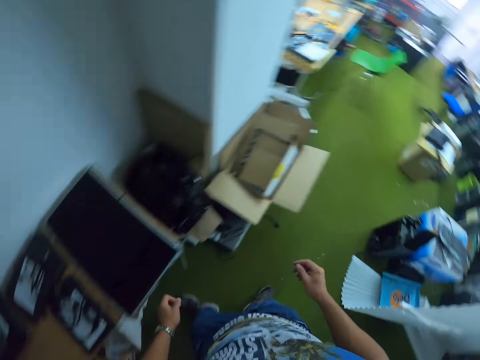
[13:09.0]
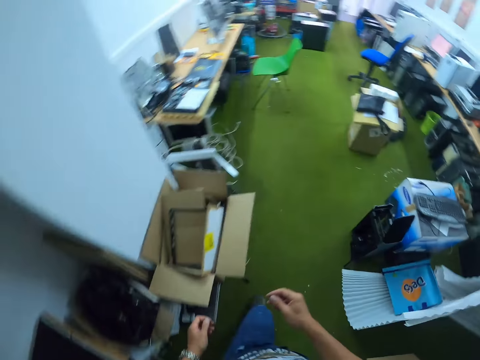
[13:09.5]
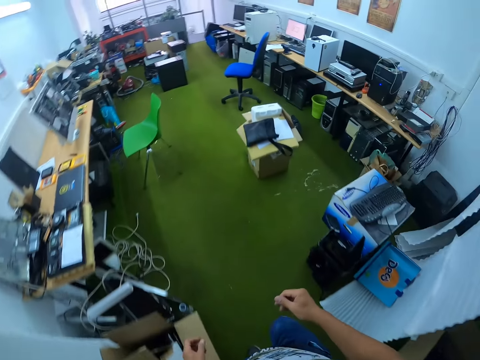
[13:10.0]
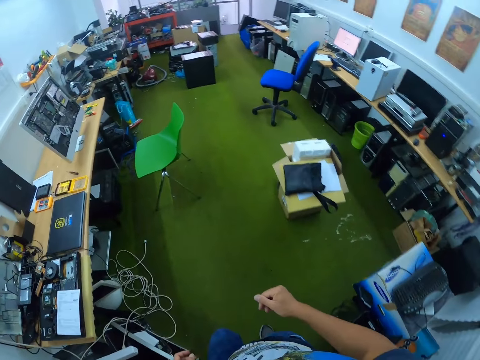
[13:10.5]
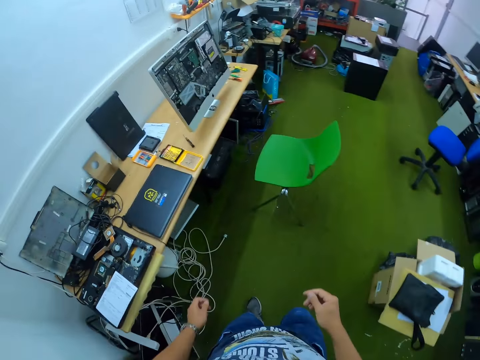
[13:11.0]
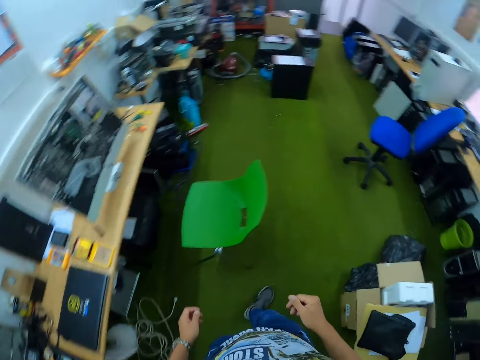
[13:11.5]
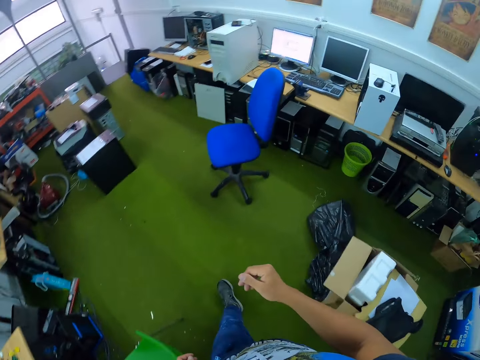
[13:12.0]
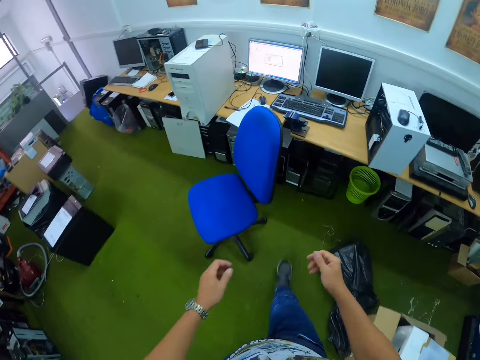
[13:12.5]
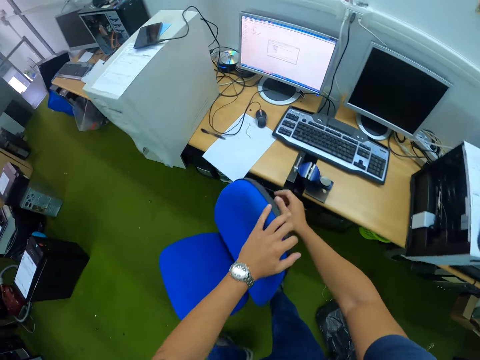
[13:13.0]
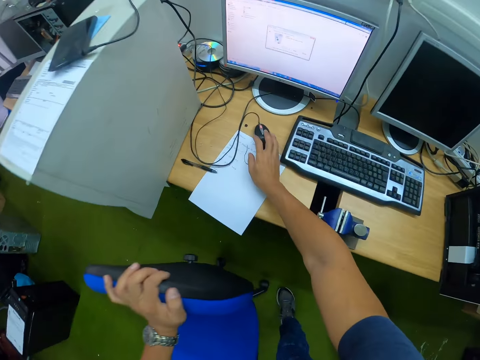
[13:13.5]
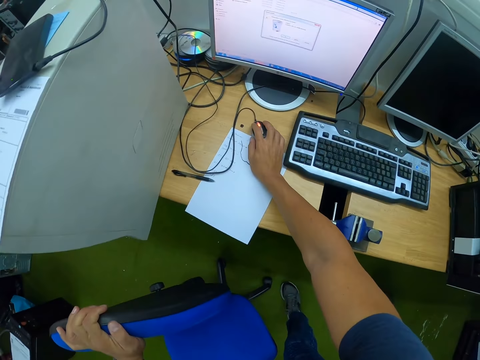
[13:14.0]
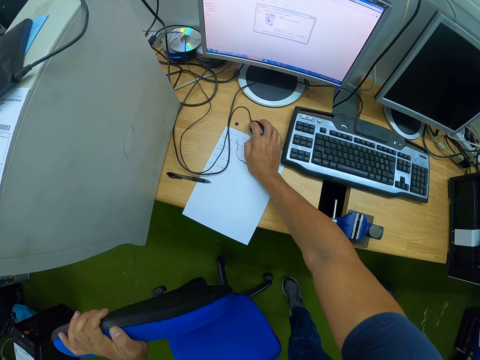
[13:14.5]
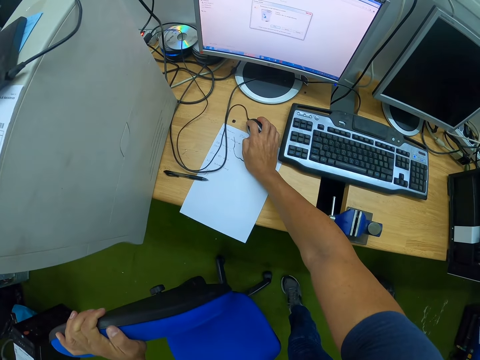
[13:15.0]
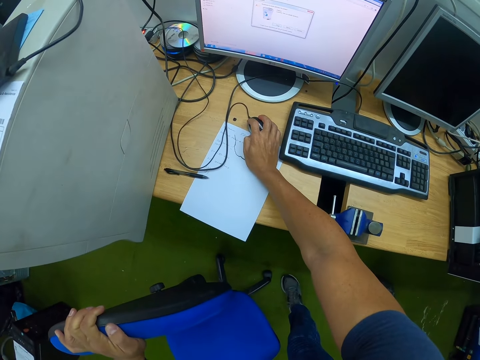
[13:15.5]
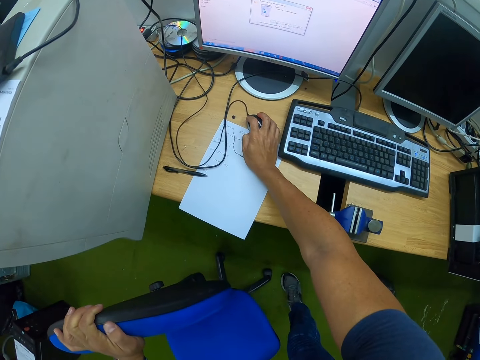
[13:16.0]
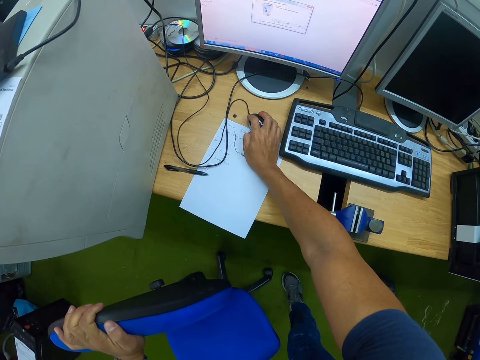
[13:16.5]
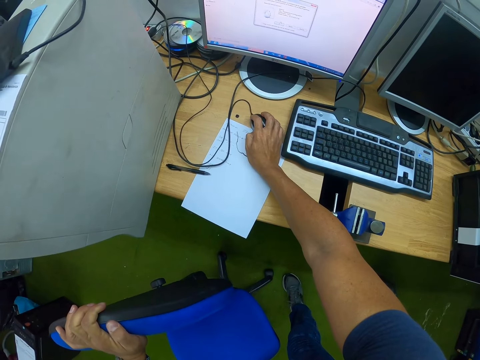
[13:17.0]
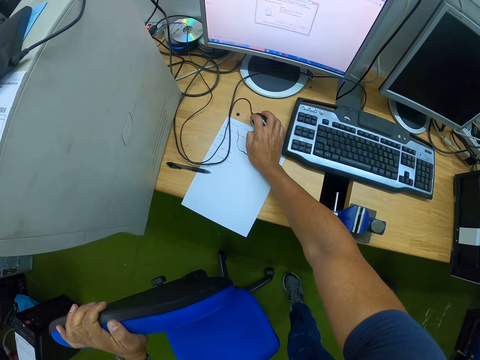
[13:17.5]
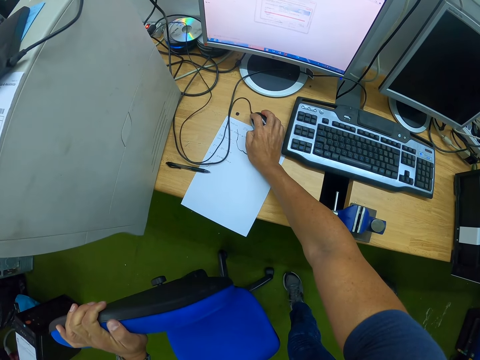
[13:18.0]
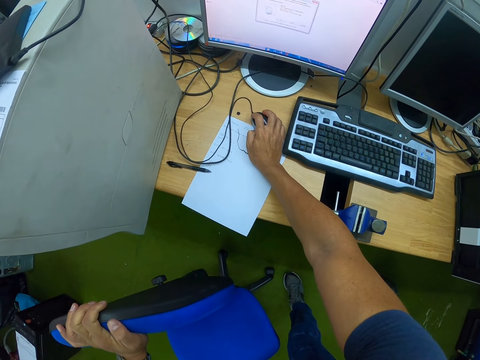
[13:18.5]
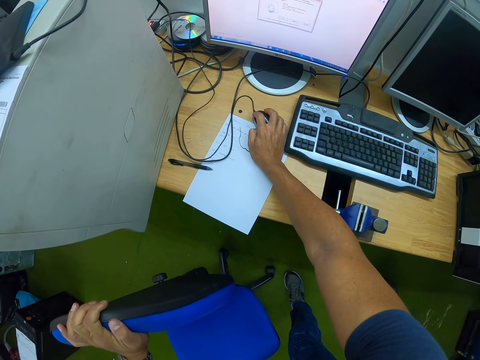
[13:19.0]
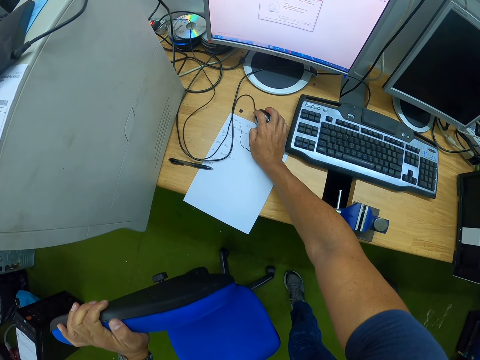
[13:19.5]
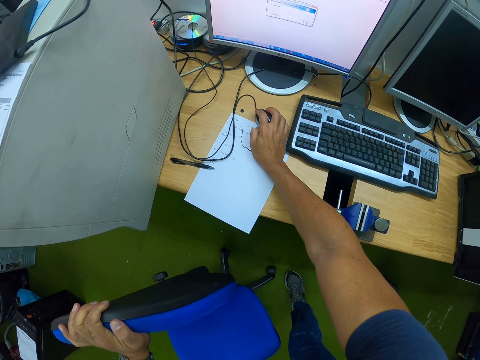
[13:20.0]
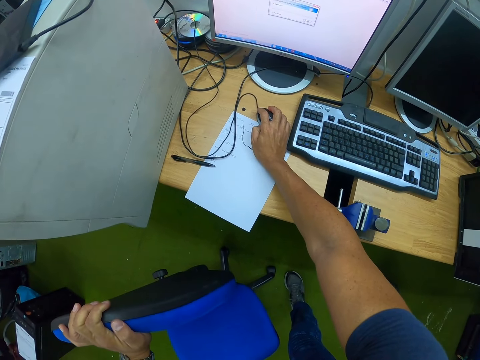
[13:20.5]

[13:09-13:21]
The camera wearer walks towards a table in the workshop. He uses a mouse on the table with his right hand. He scrolls through the desktop with the mouse.

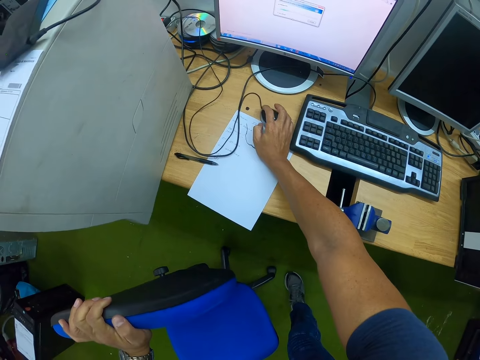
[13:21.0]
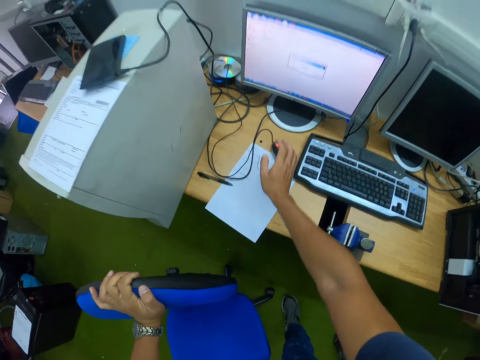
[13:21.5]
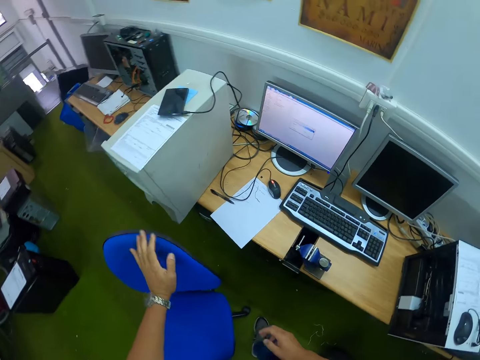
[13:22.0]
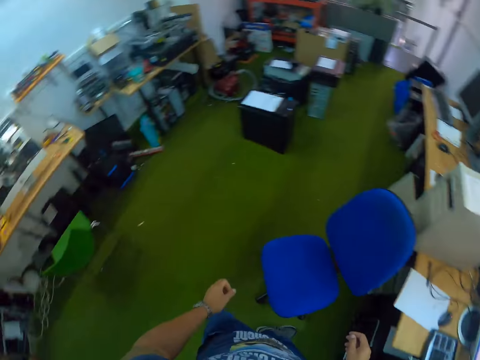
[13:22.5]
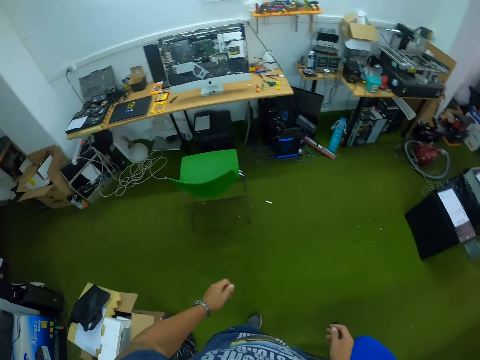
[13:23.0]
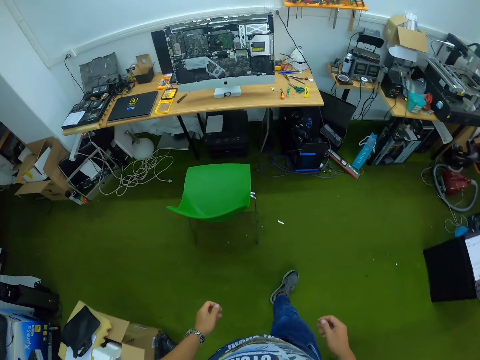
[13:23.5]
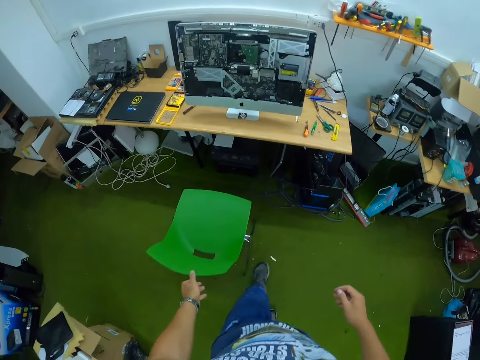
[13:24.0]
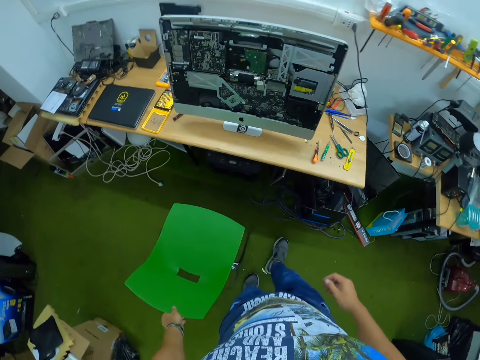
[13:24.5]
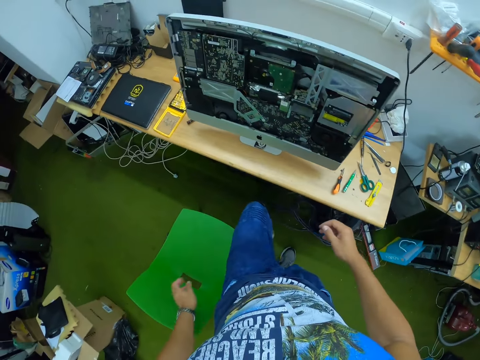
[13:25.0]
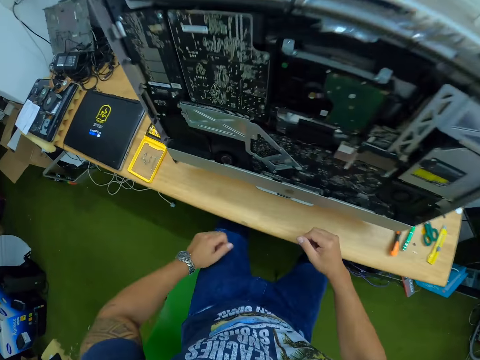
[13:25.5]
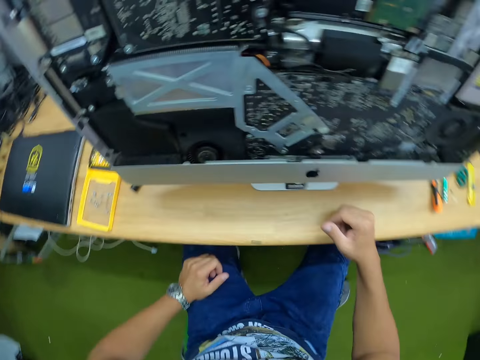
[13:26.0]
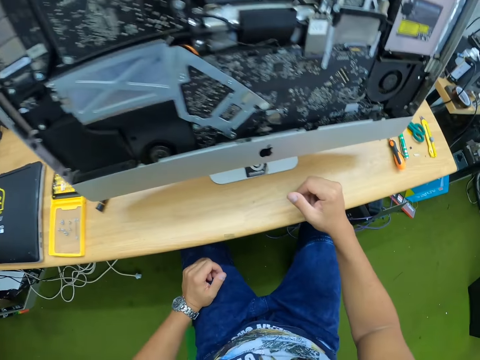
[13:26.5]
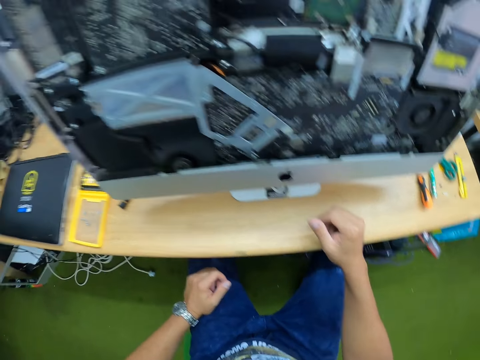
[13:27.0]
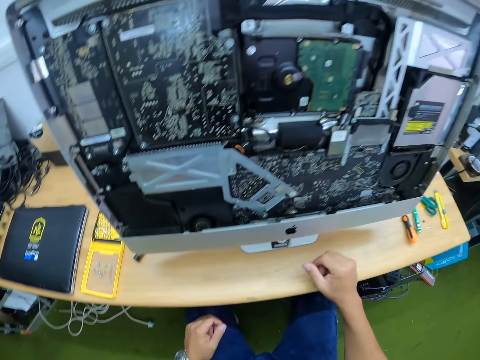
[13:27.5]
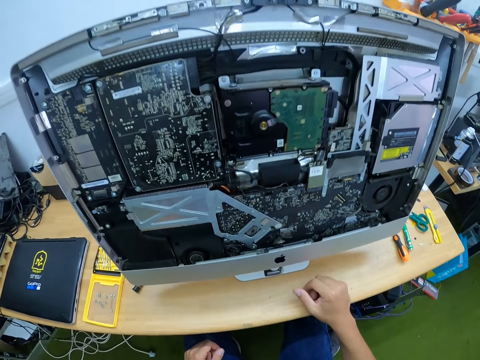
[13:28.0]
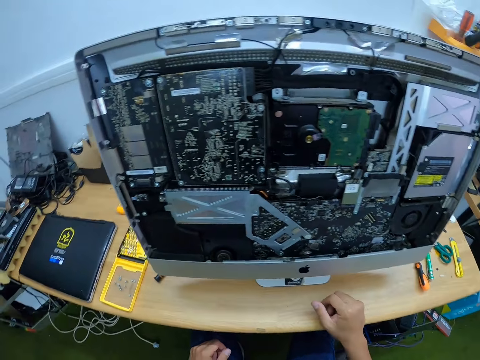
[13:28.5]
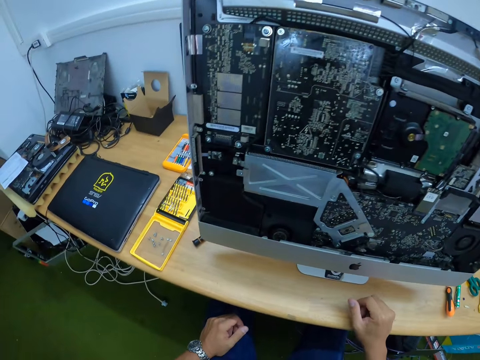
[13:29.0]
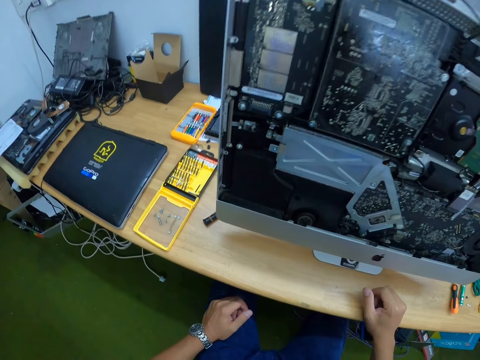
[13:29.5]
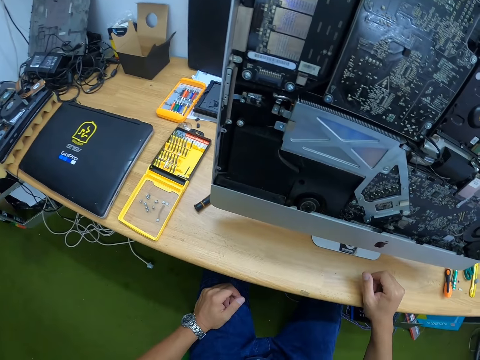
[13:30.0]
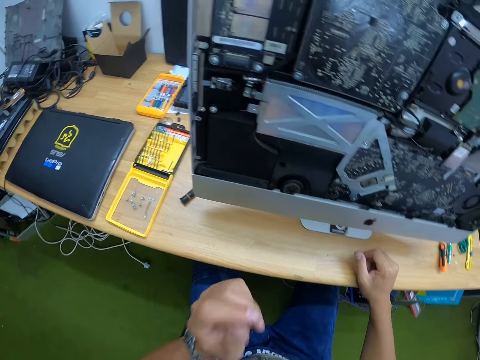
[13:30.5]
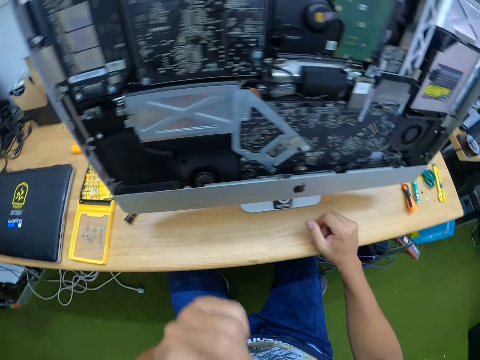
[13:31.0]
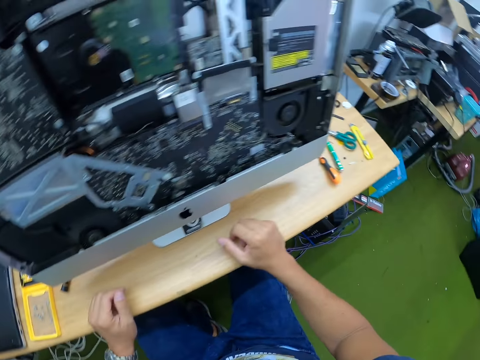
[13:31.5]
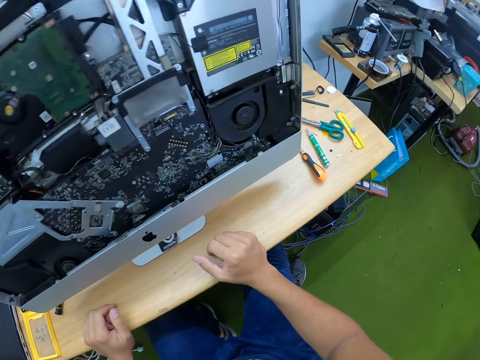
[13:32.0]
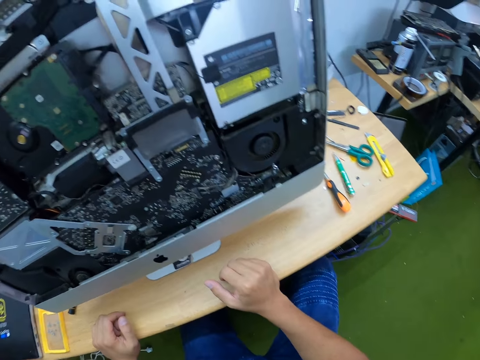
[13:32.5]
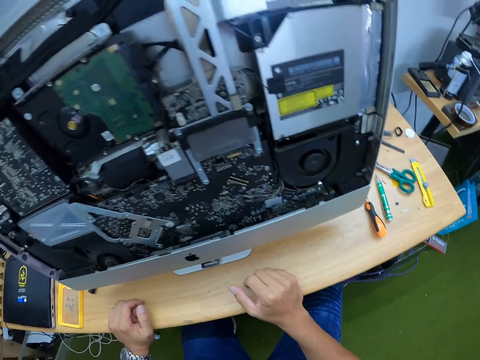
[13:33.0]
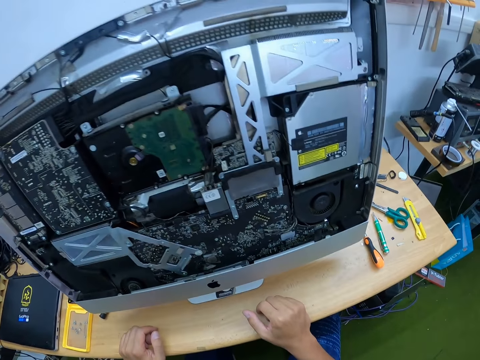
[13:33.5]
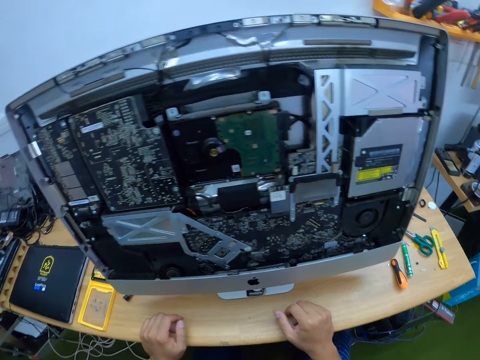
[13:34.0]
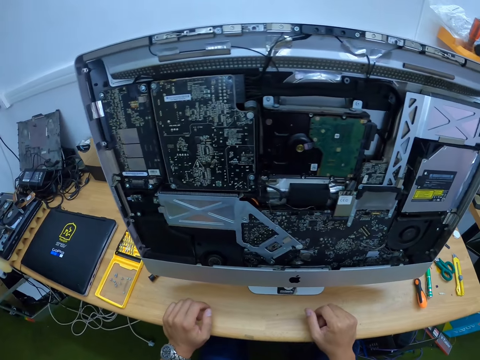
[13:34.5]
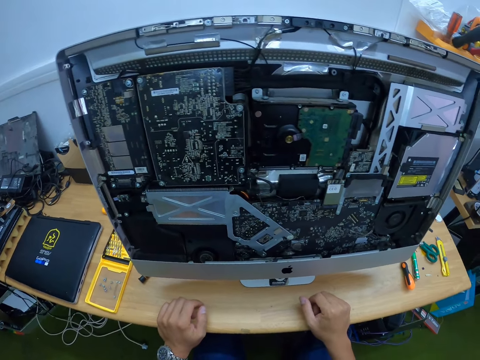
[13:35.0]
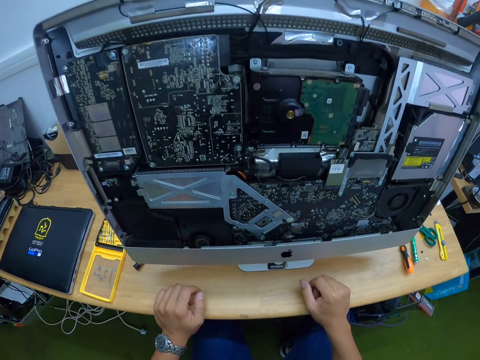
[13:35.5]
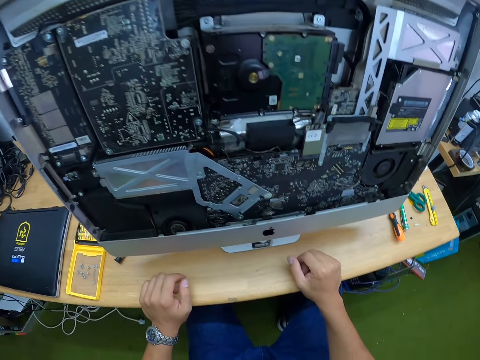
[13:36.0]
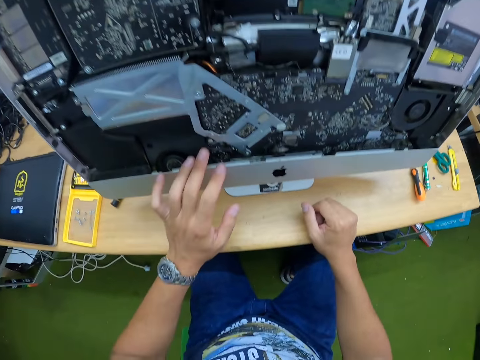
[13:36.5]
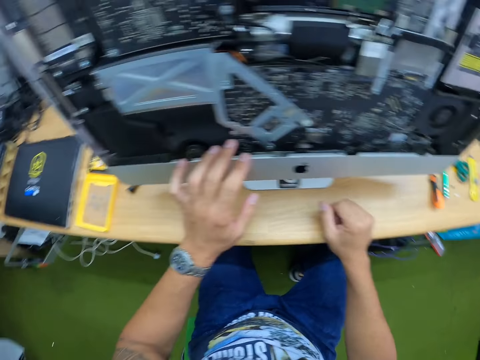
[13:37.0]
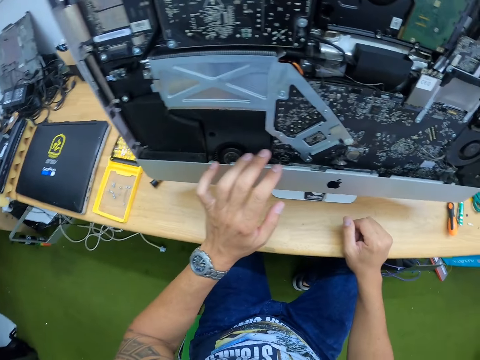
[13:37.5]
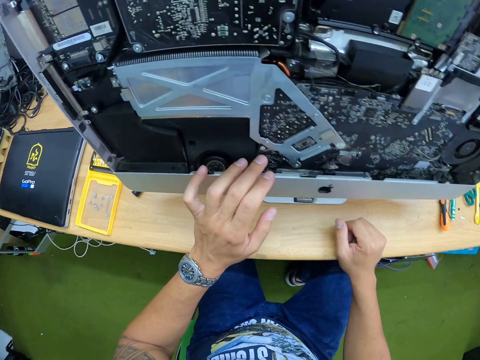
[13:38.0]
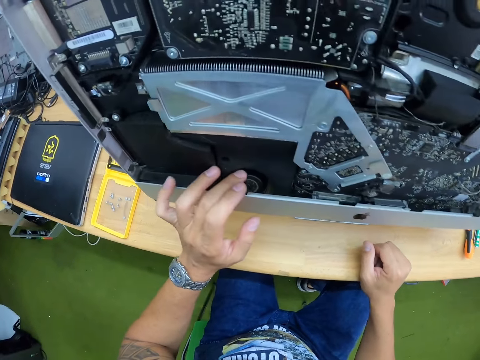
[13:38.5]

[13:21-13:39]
The camera wearer walks towards the desktop computer. He pulls the chair and sits on the chair. He places his right hand on the brown table. He looks at the motherboard of the desktop. He touches his nose with his left hand. He drops his left hand. He places his left hand on the brown table. He checks the desktop computer motherboard with his left hand. He touches the motherboard.
